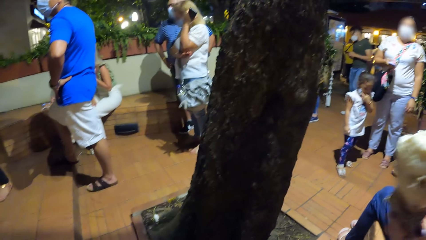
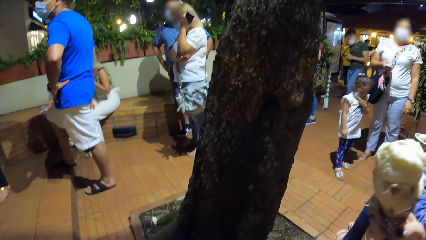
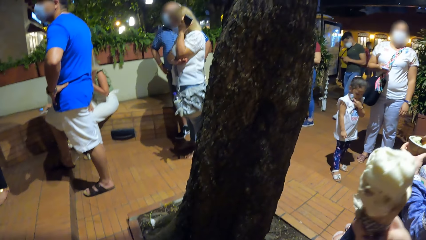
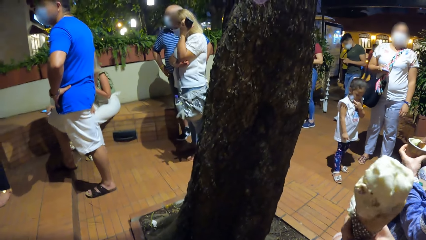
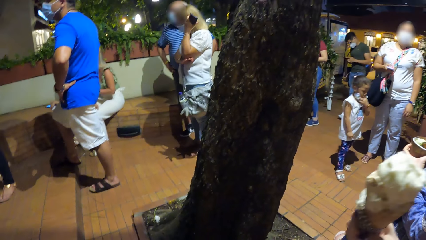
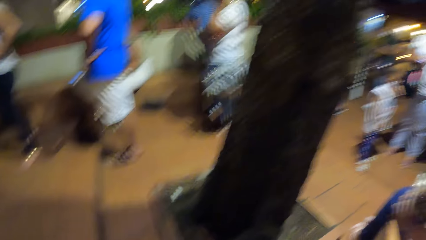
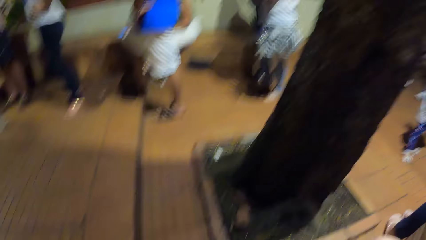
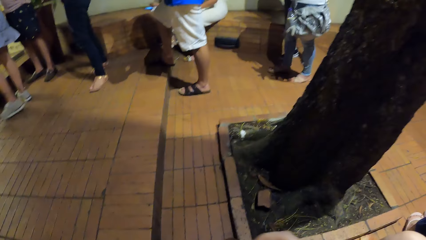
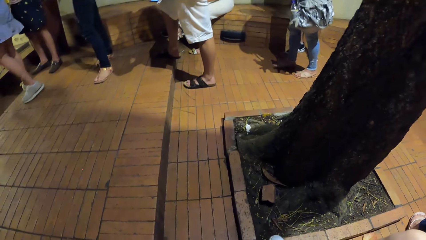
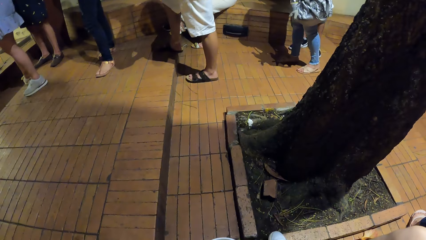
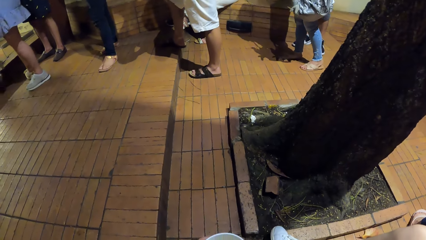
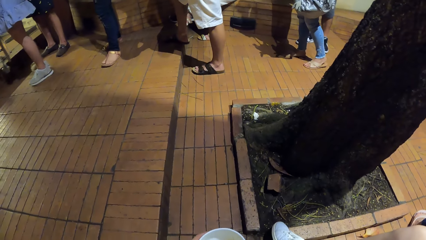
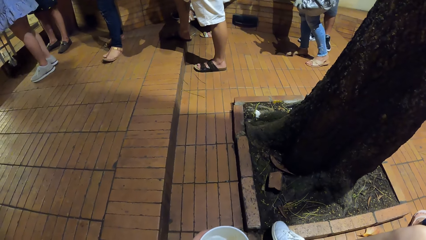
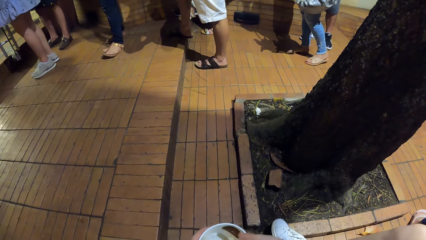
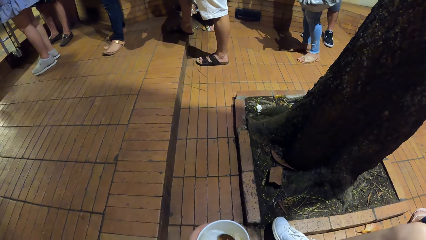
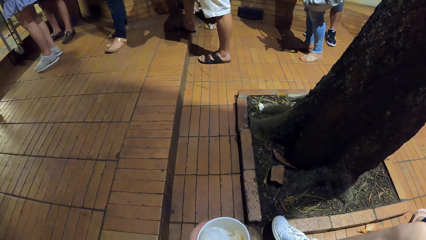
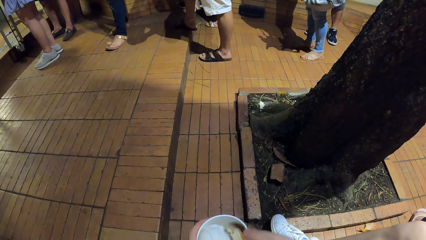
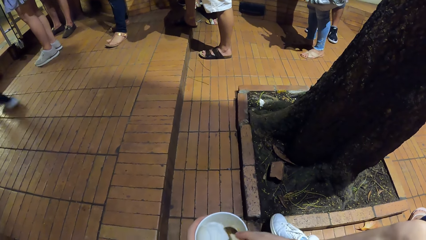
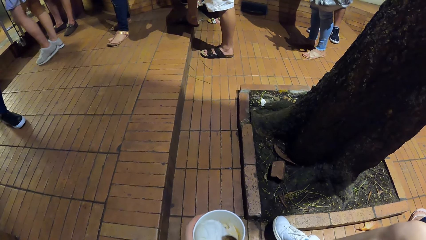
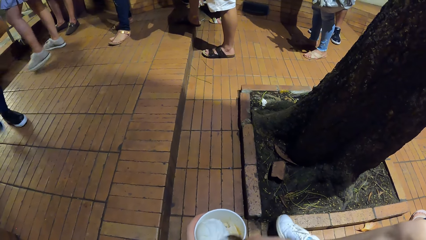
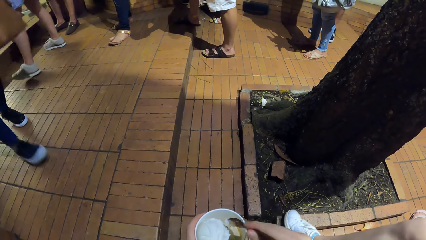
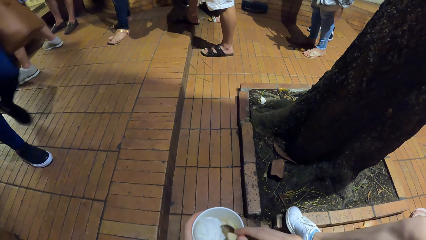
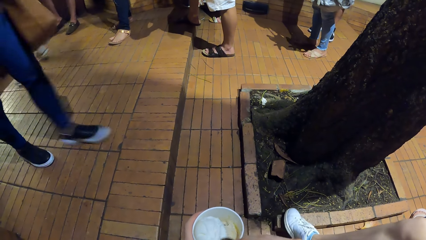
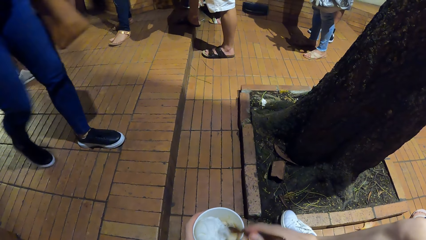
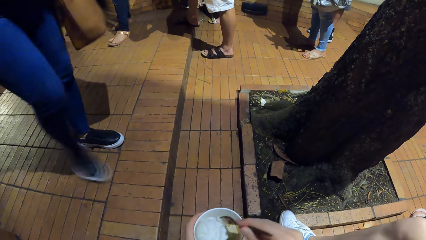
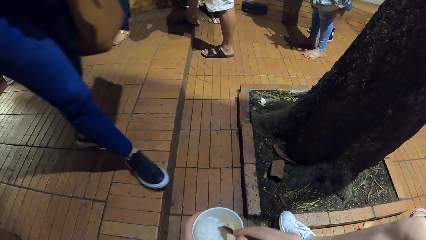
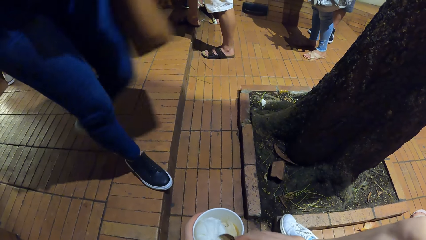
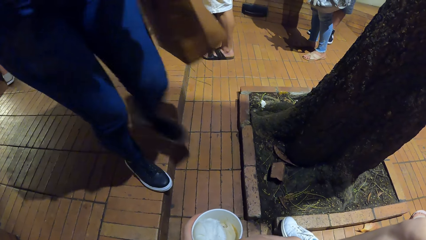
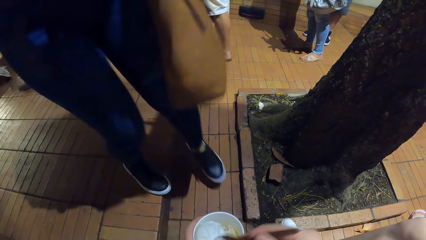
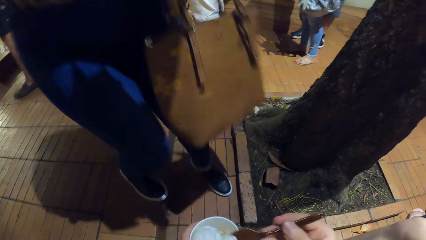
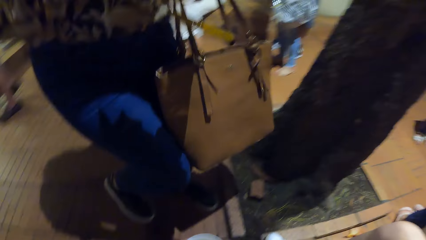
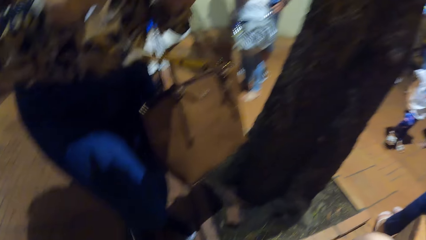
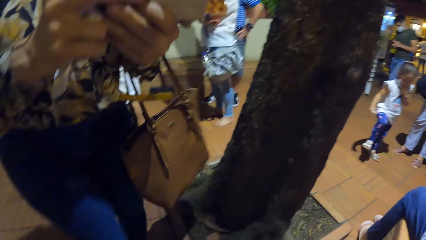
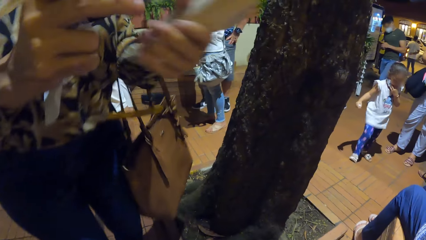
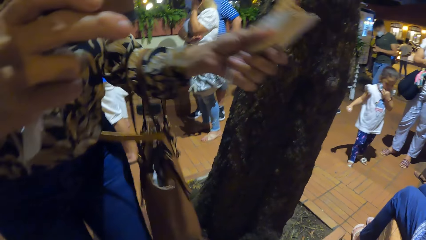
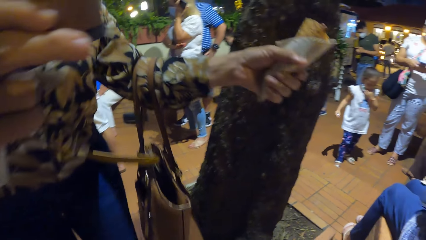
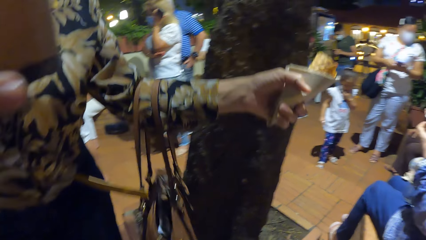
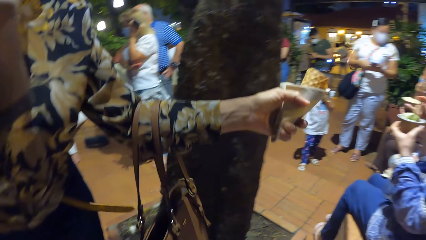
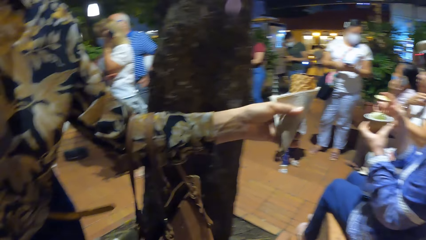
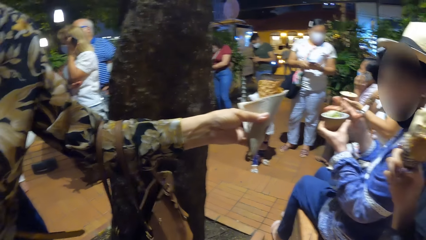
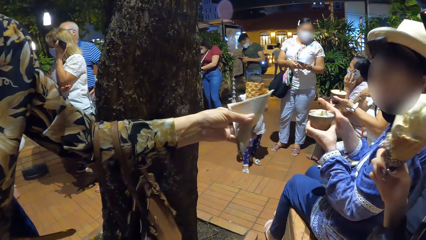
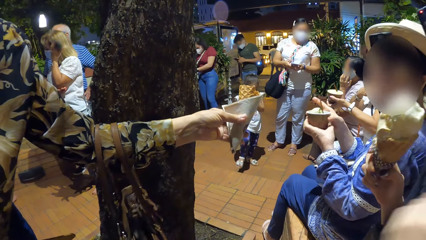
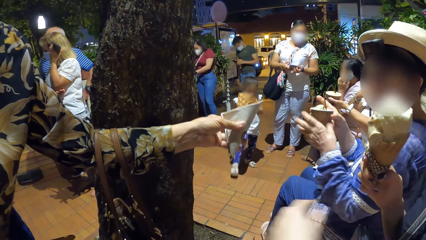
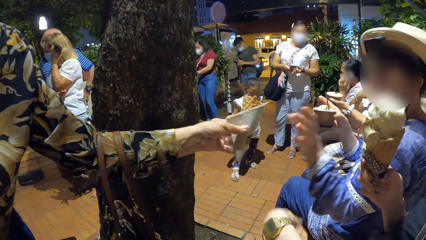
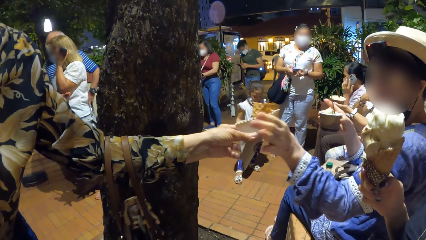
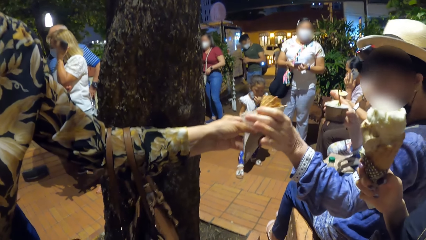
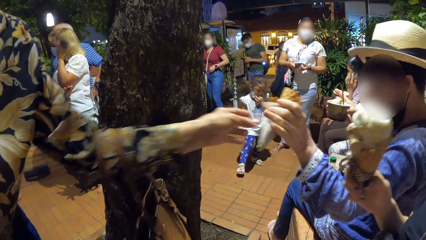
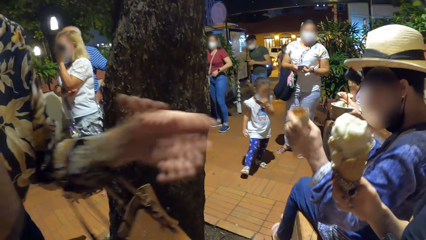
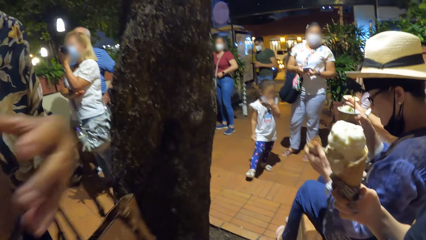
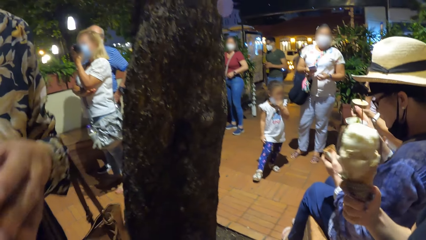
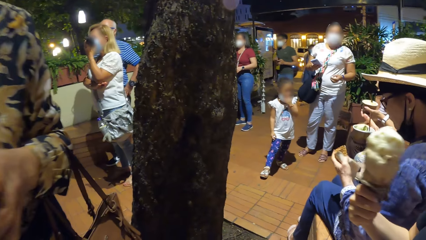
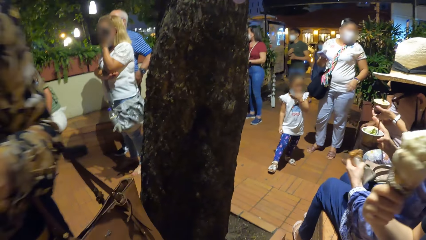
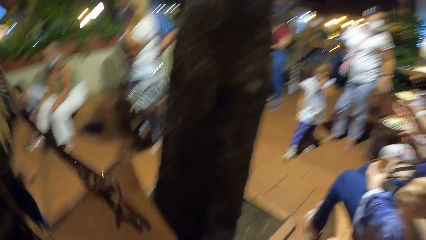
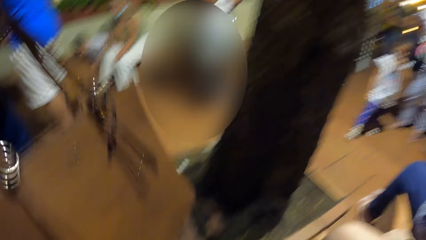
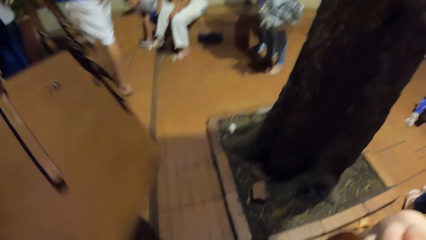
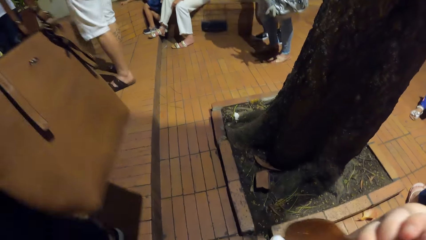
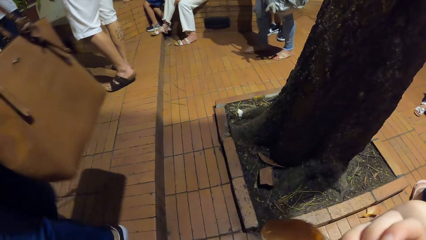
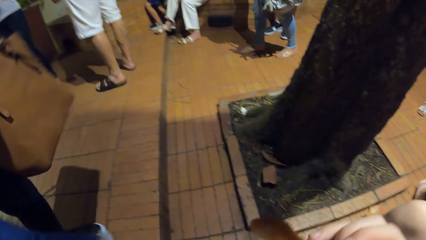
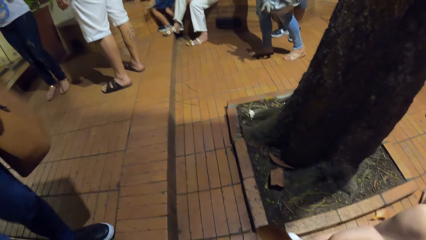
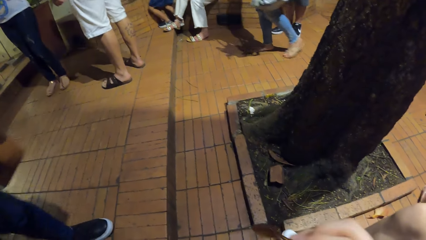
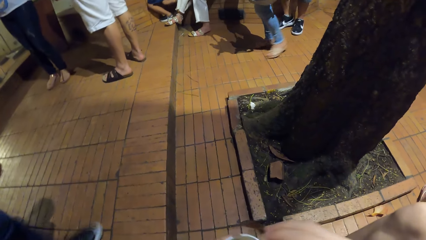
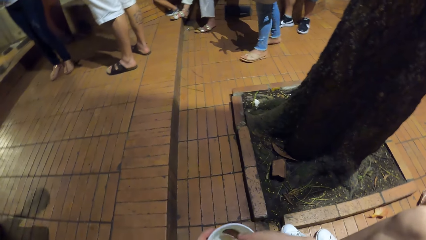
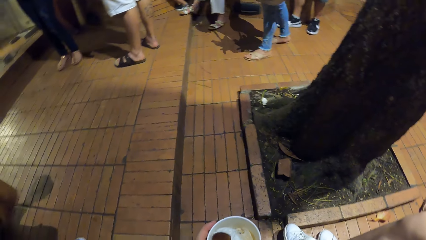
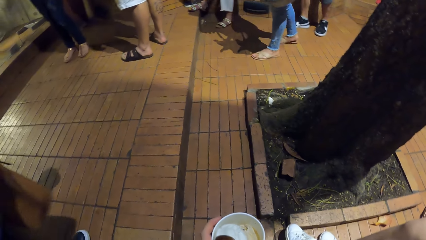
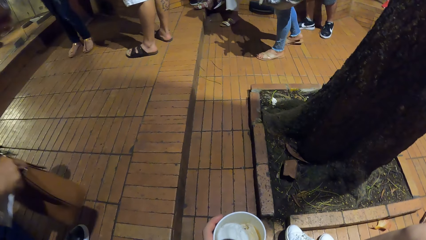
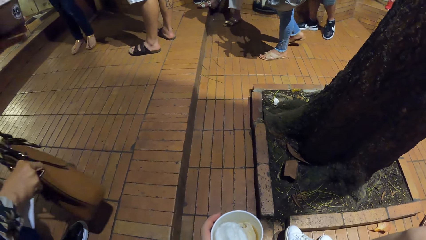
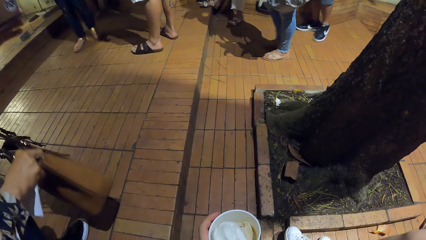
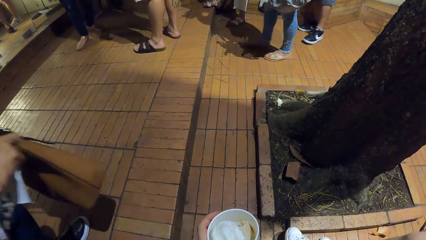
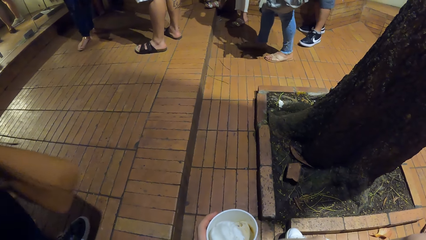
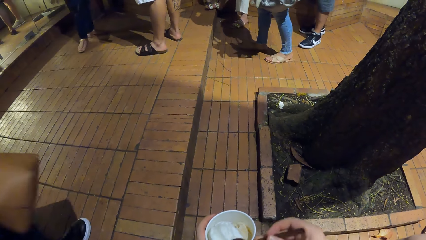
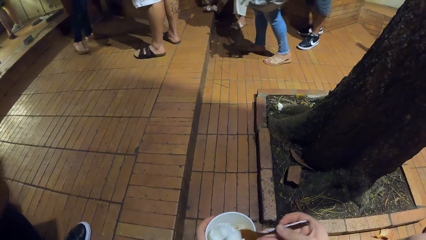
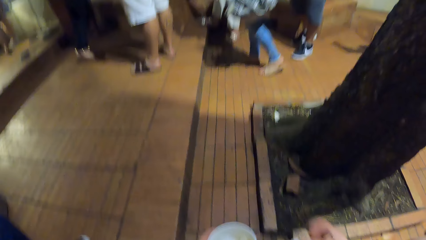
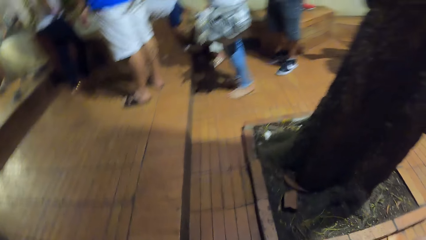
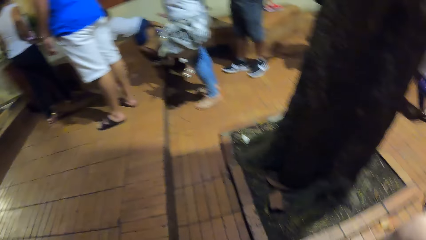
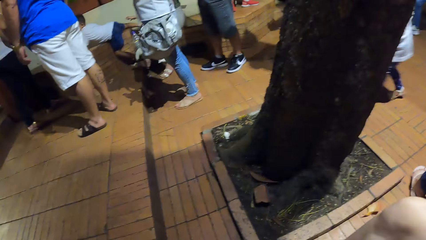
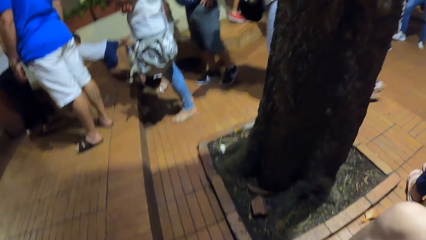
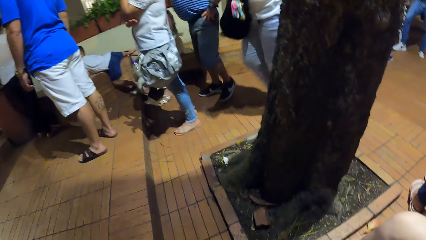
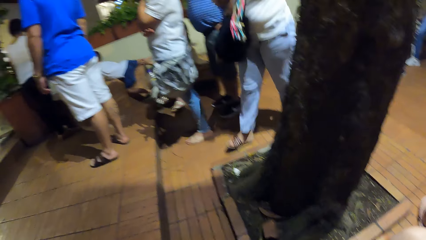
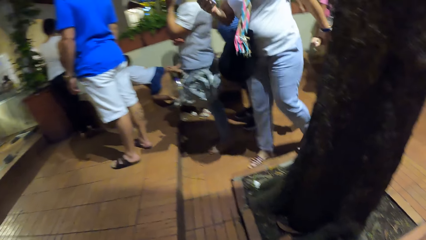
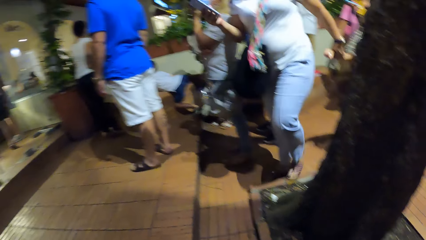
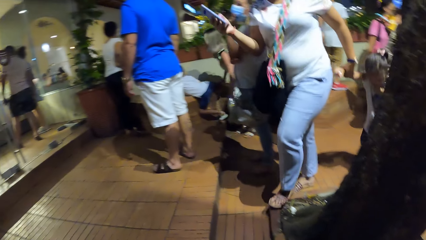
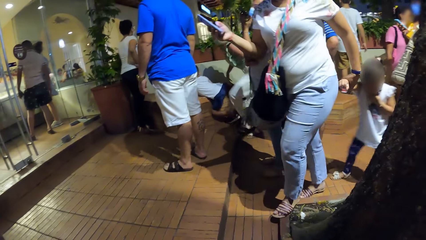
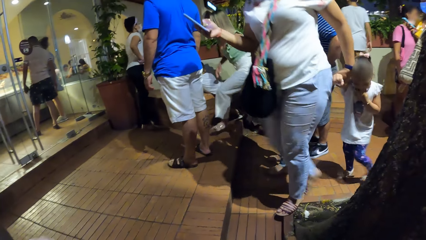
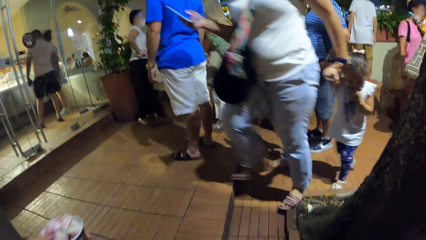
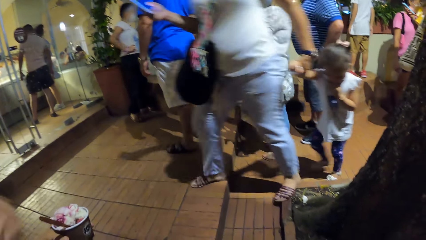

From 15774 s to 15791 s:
The camera wearer scoops the ice cream from the cup with the spoon in her right hand. She eats the ice cream. A fourth woman walks past the camera wearer. The fourth woman interacts with the first woman. The fourth woman passes an ice cream cone to the first woman with her left hand and holds a cup with both hands. The camera wearer scoops the ice cream from the cup with the spoon in her right hand. The fourth woman sits on the bench. The camera wearer eats the ice cream.
